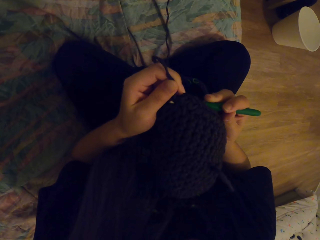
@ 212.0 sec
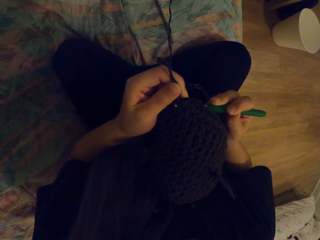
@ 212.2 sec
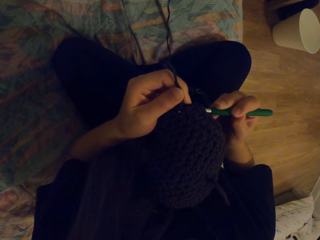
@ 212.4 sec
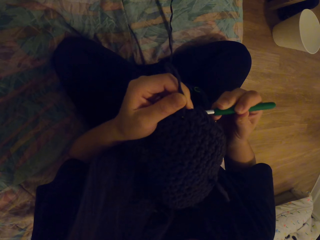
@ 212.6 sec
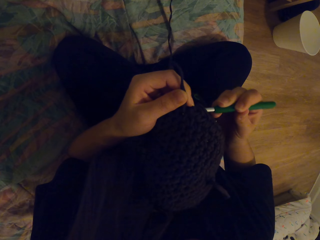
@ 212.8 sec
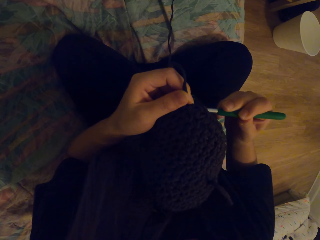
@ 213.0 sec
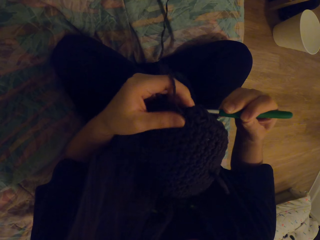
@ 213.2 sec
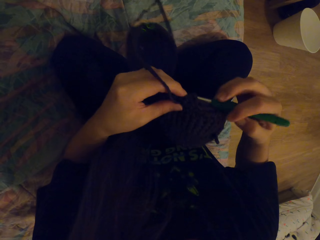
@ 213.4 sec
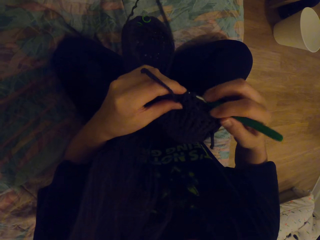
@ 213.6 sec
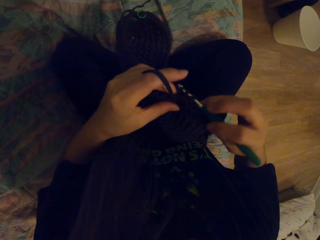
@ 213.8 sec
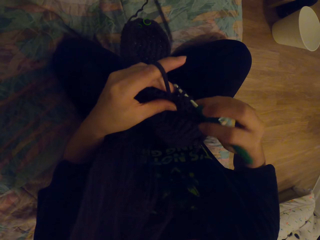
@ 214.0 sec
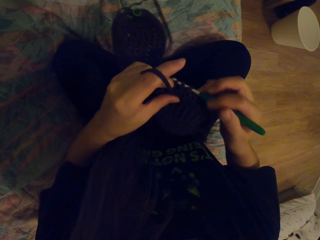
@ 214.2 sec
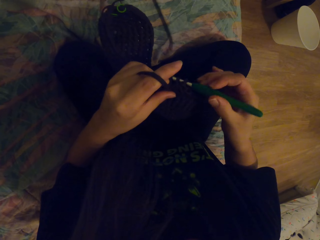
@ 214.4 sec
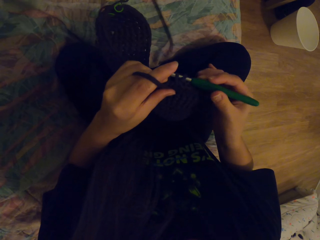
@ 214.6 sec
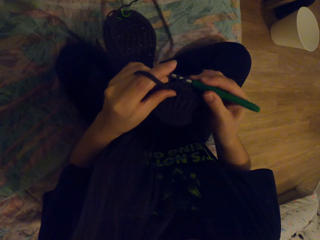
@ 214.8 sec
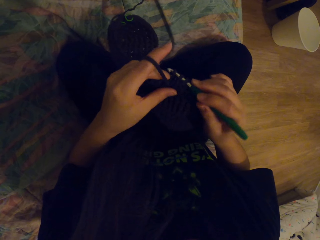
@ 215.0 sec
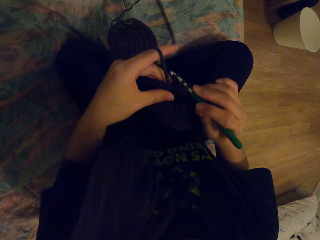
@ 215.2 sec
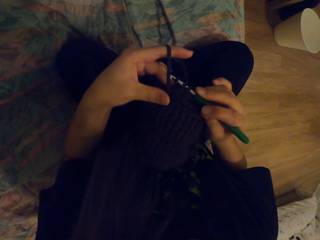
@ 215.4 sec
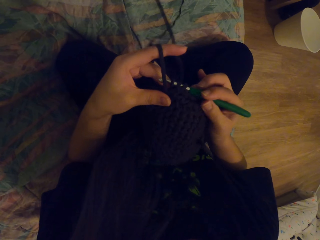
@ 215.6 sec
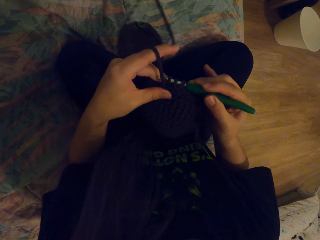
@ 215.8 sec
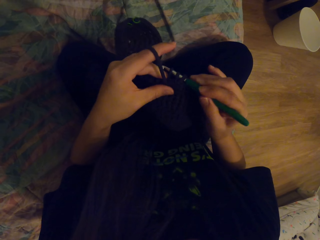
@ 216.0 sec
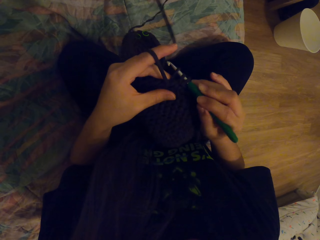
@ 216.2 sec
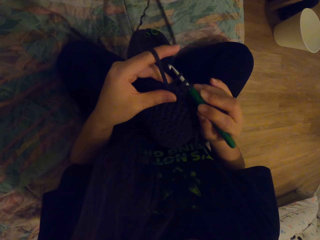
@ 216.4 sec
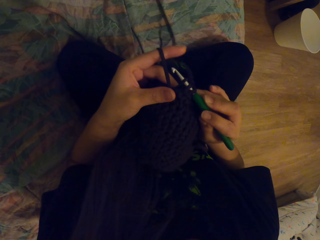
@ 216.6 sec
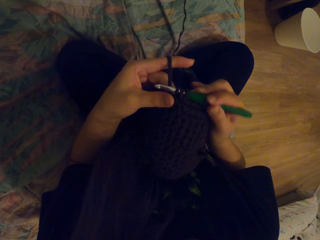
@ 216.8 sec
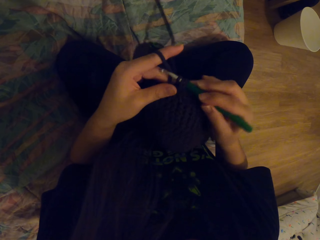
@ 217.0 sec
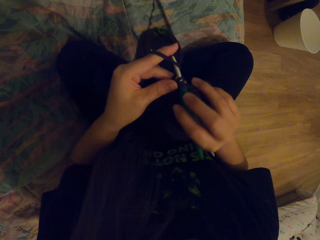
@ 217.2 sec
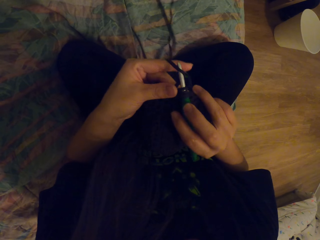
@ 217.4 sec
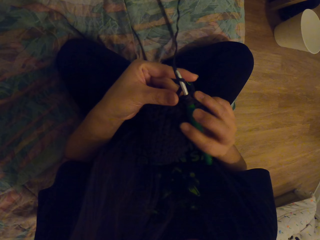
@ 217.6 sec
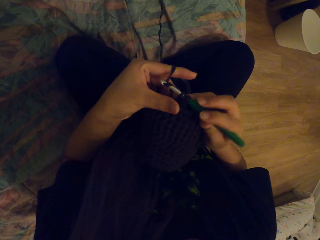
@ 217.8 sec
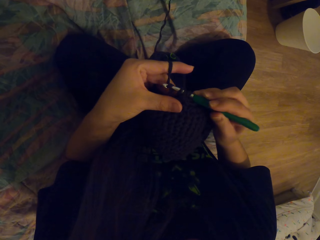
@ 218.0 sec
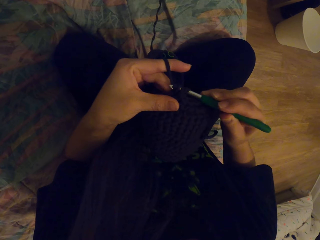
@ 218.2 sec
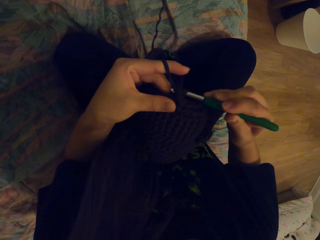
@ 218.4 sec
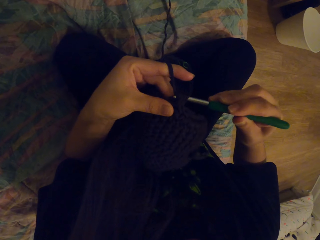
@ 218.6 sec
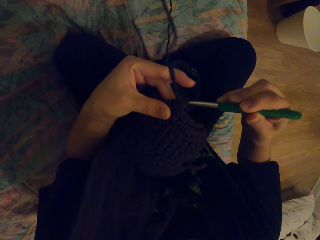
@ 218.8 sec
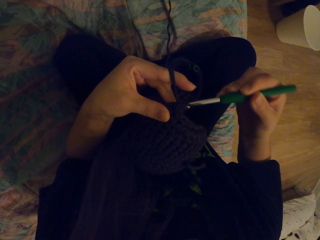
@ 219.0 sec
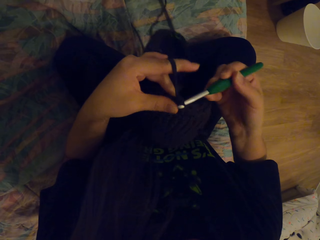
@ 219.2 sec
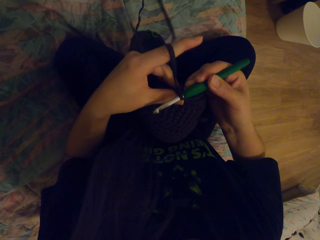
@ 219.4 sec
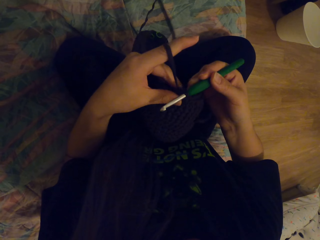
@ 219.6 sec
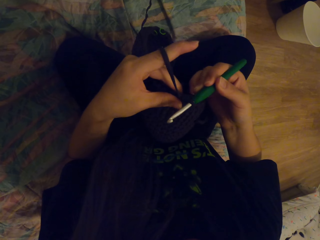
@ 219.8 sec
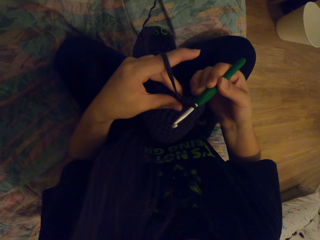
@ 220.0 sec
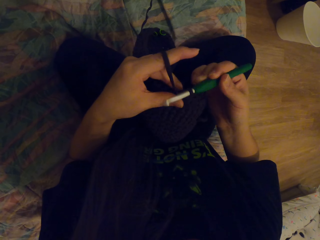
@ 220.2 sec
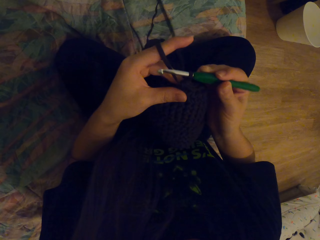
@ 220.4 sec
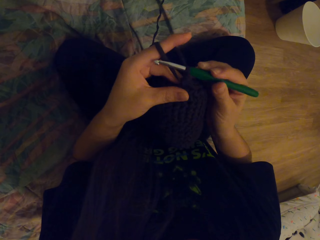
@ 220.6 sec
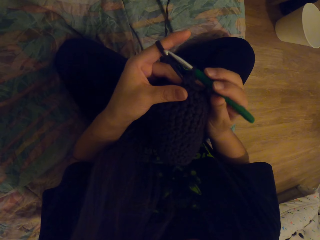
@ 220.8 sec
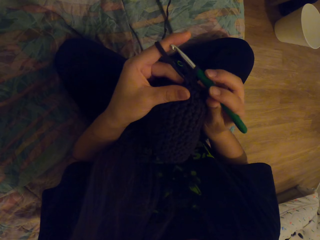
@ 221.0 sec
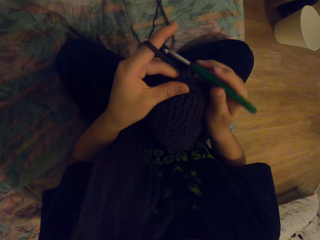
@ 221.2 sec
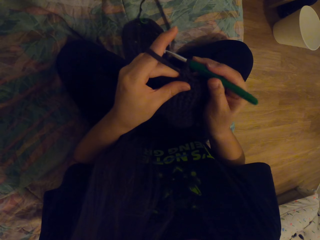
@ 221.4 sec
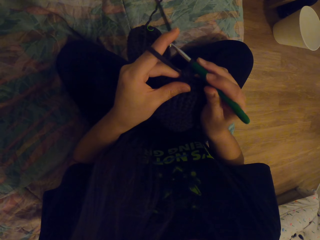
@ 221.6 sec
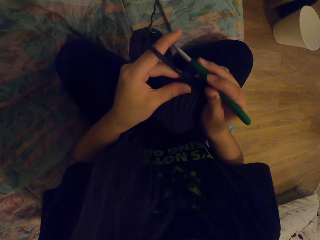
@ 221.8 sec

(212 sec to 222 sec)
The camera wearer coils a thread on a crochet hook. They coil the thread on the crochet hook again.

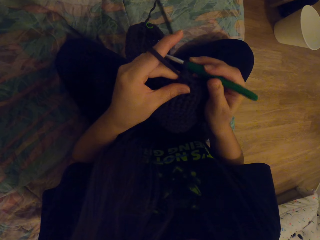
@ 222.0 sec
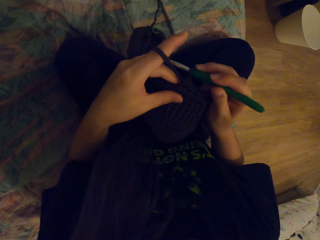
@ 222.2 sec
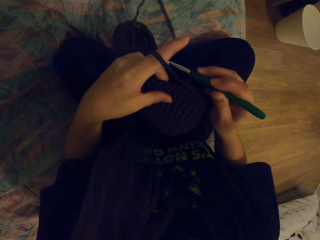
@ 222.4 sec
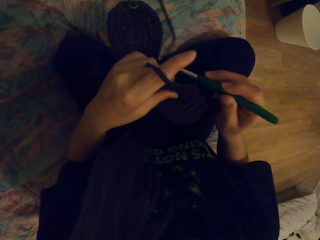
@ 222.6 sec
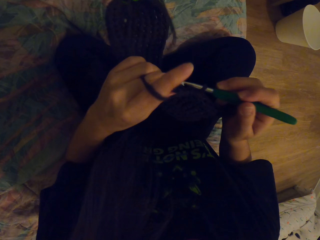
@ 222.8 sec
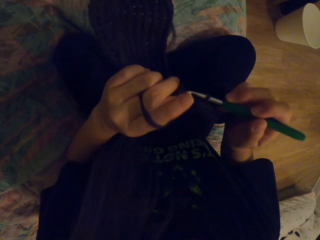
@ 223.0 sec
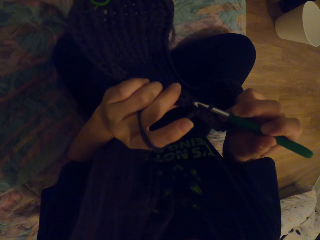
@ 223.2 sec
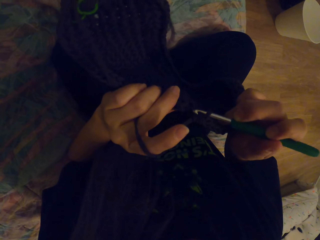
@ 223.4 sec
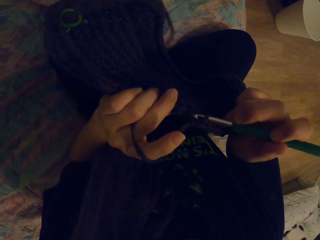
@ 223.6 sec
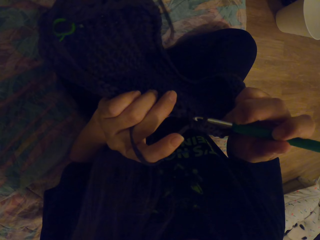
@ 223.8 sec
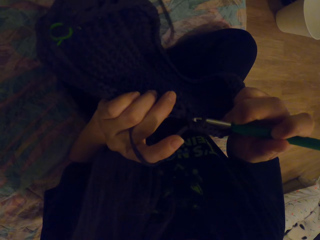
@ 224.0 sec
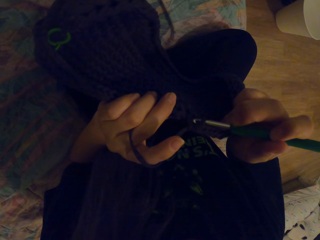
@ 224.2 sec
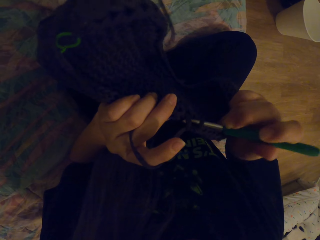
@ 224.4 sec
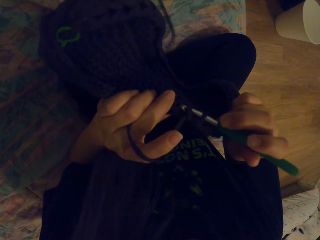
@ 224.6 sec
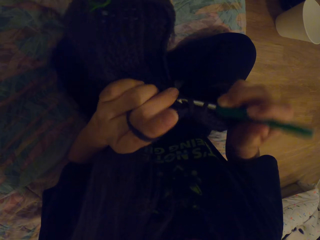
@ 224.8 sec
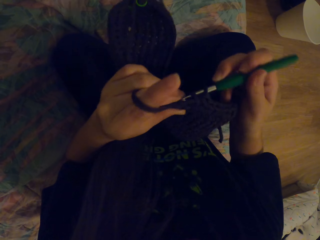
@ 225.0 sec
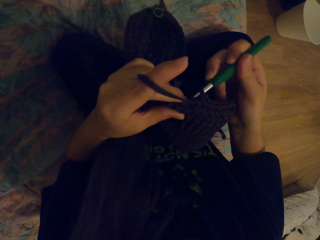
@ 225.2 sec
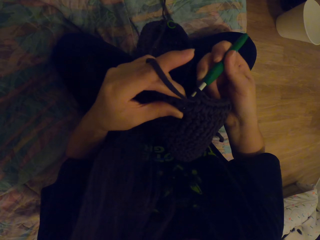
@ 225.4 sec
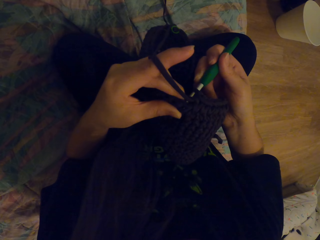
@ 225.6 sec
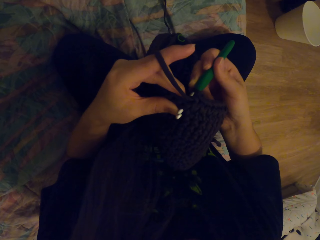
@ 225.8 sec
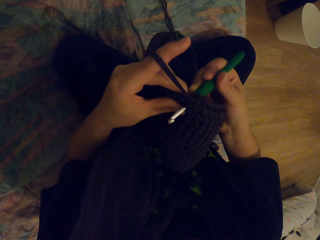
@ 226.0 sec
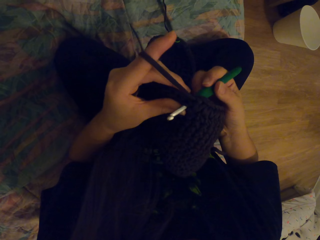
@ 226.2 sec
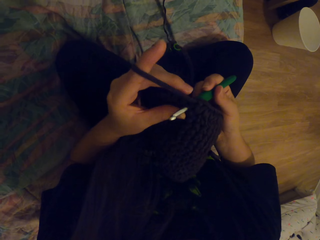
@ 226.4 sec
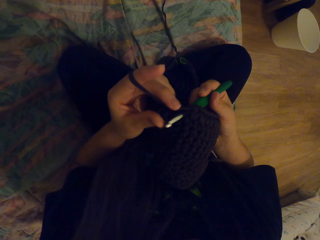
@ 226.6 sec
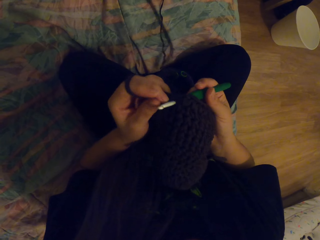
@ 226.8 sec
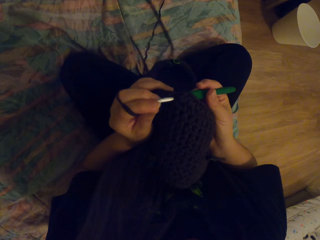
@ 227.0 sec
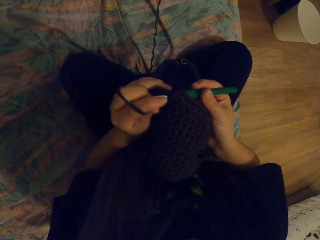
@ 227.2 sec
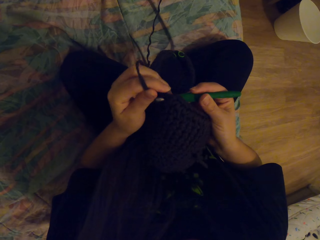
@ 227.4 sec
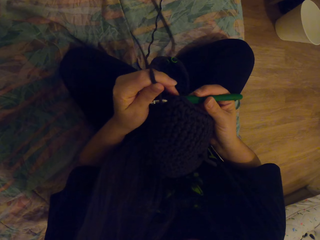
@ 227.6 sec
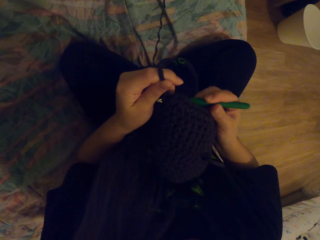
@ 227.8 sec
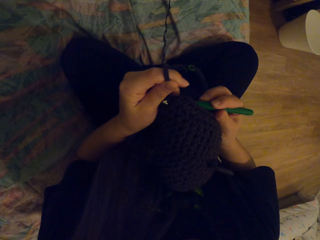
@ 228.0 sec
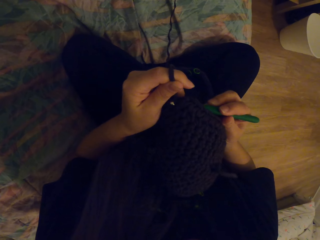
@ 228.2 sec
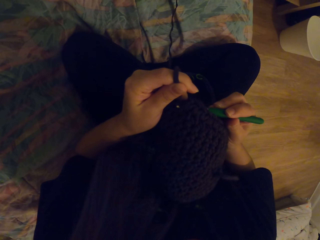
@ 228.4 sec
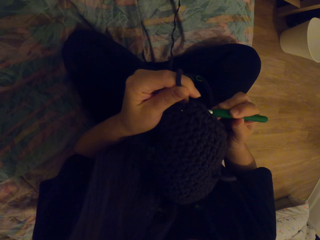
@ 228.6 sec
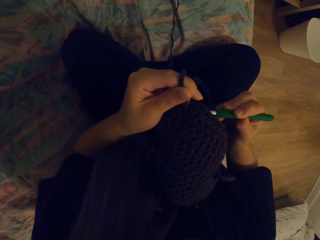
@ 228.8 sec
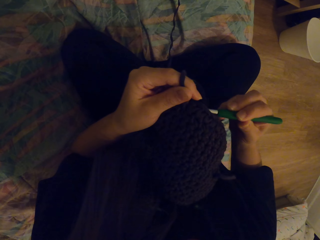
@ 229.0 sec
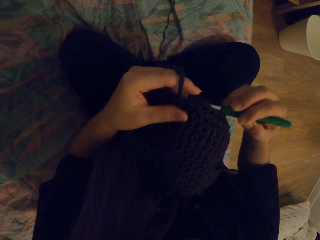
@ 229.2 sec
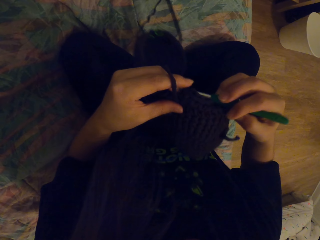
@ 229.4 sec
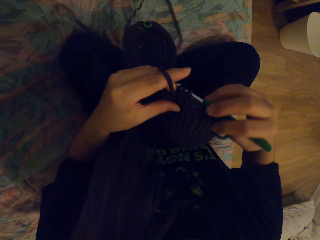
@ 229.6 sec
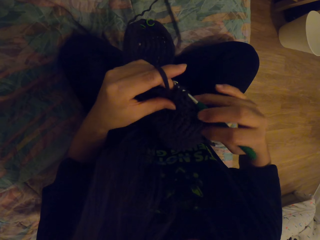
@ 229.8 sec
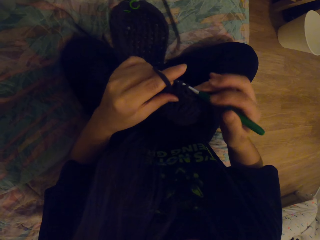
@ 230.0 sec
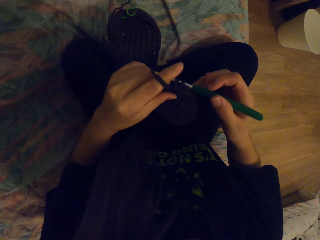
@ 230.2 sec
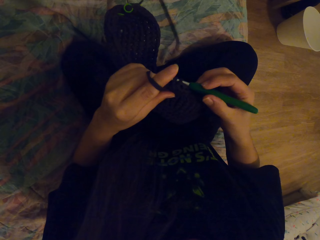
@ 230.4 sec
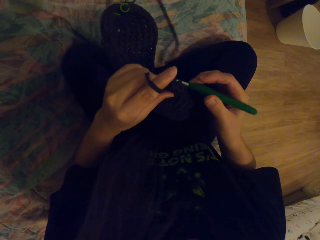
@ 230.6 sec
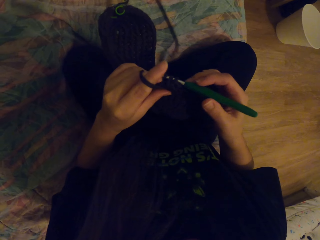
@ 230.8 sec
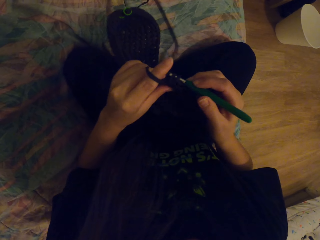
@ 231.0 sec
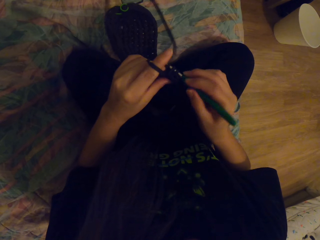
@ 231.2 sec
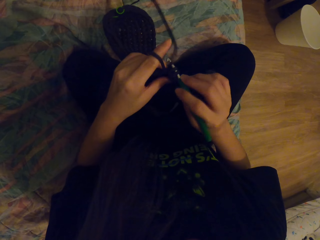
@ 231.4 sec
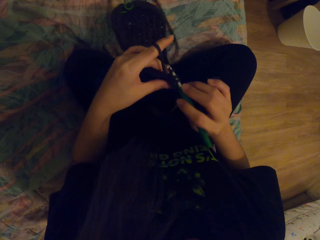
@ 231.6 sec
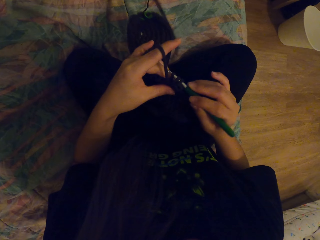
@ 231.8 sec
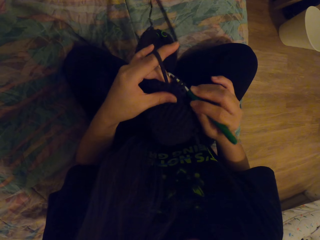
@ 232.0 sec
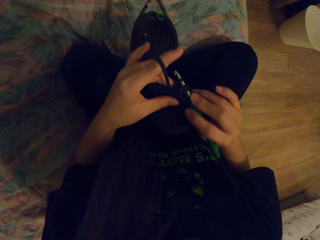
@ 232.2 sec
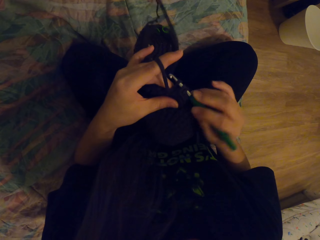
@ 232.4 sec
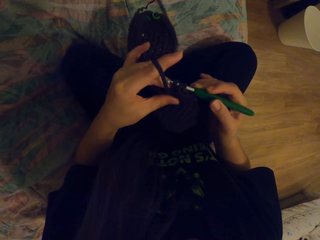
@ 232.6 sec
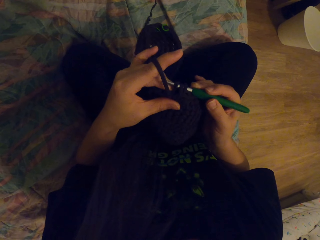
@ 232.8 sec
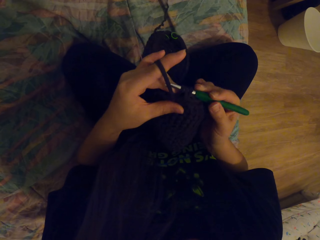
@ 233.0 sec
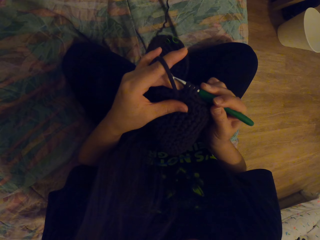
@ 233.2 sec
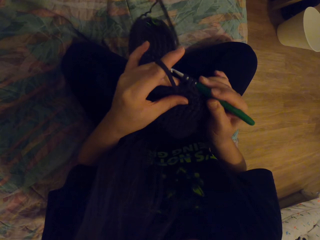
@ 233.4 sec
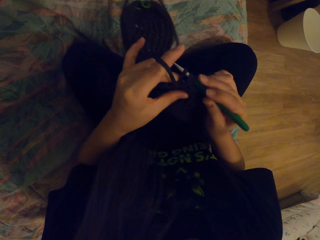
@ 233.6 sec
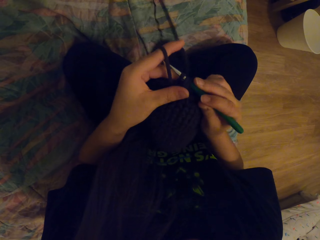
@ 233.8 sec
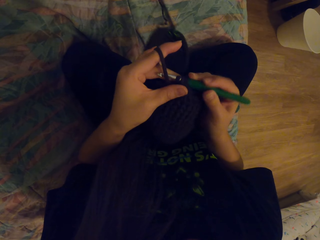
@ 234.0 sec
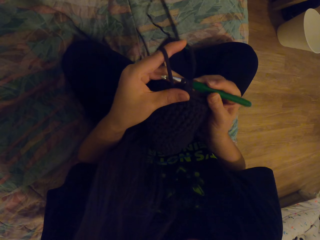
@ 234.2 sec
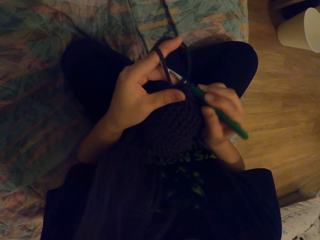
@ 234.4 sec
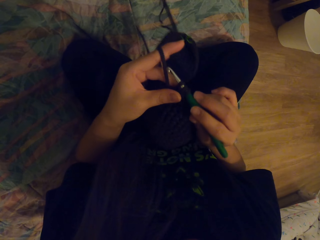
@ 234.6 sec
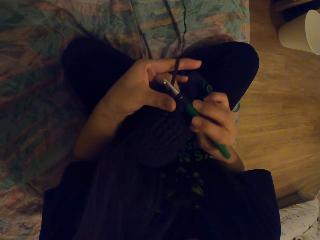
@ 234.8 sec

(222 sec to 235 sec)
The camera wearer crochets a fabric with a crochet hook.
